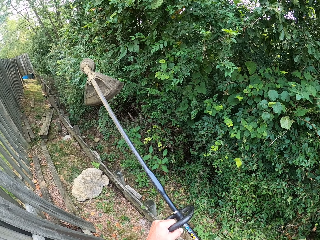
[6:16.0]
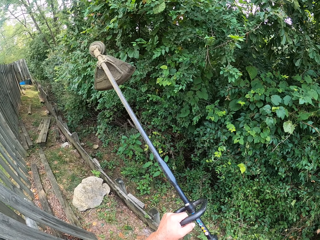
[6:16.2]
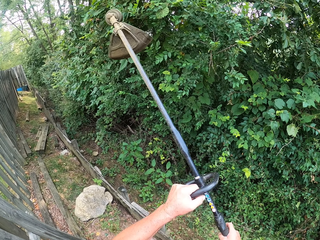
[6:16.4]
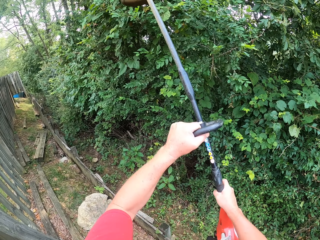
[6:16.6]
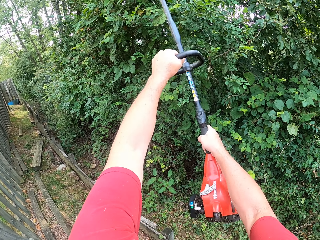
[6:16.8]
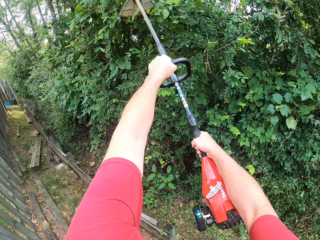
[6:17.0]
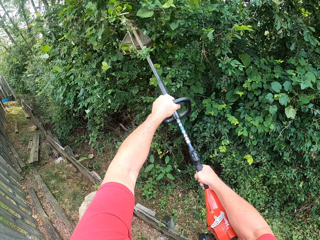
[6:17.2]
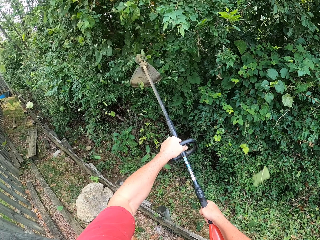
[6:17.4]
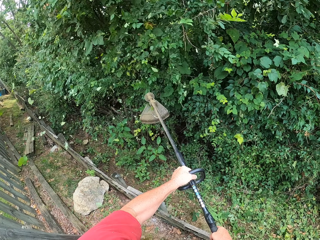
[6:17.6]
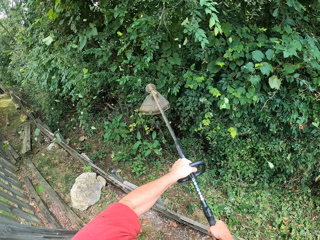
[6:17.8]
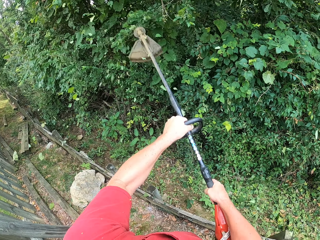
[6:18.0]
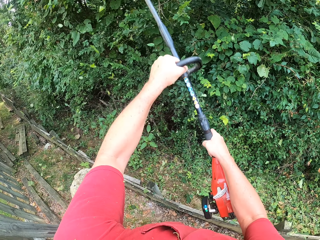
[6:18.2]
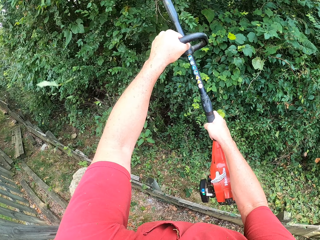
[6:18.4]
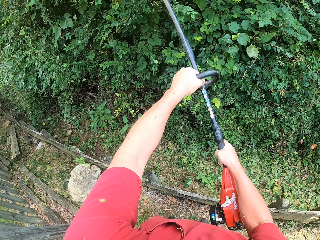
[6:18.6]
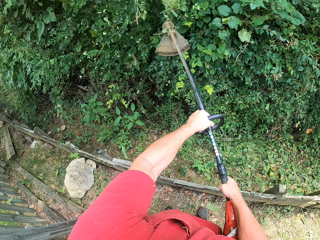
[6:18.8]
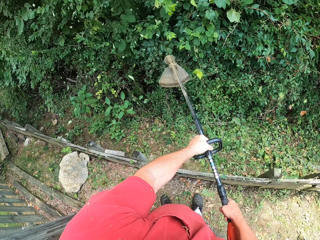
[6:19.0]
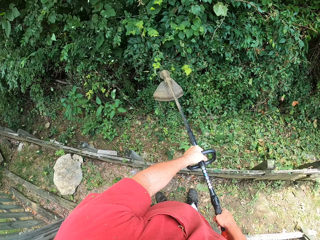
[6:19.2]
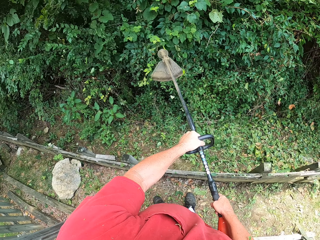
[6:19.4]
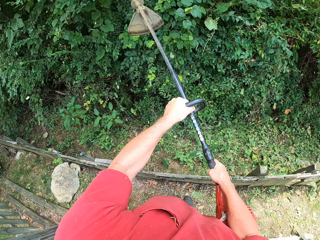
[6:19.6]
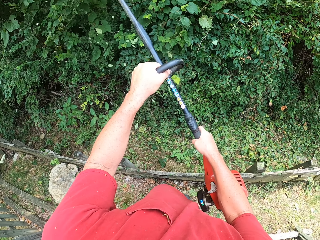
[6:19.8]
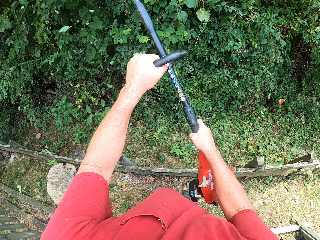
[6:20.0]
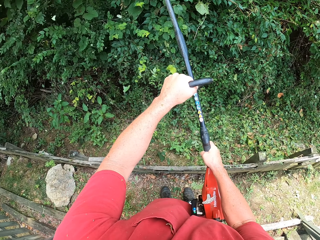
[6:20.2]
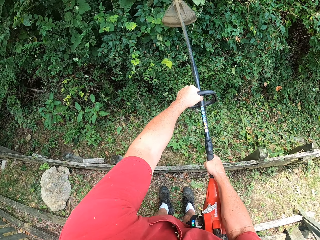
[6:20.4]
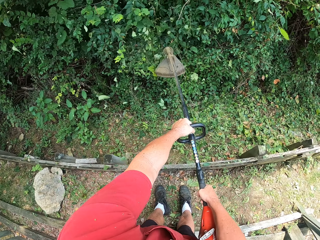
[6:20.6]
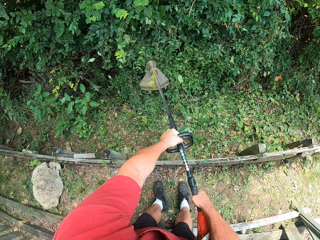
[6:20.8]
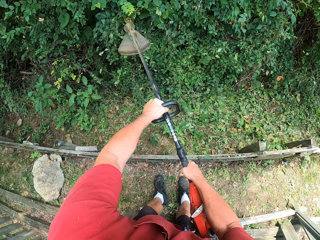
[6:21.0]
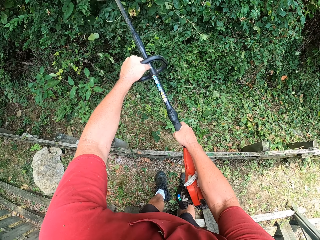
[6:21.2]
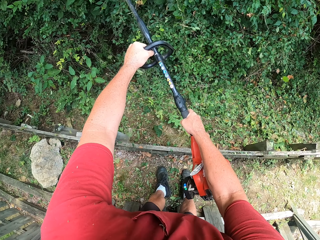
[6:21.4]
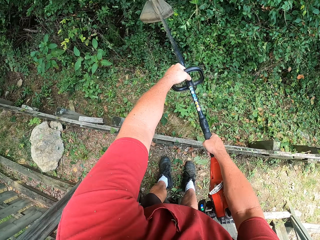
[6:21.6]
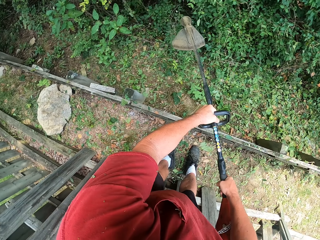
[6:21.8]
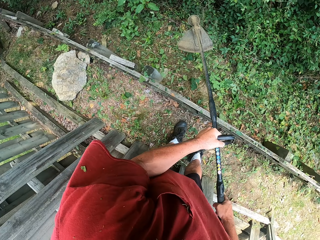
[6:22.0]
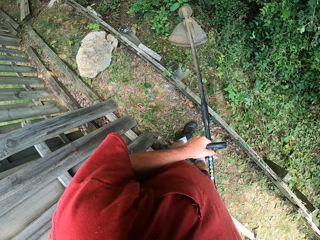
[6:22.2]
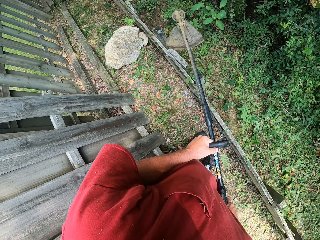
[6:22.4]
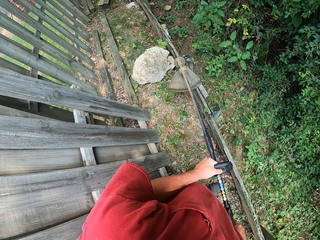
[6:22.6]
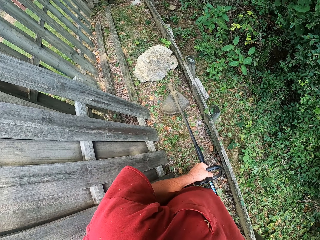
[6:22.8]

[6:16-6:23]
The camera wearer cuts flowers with a machine cutter.

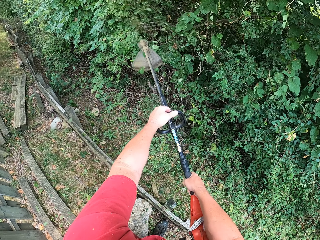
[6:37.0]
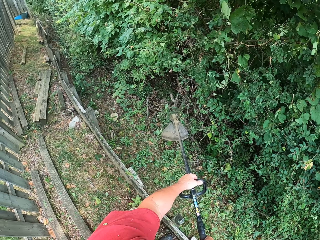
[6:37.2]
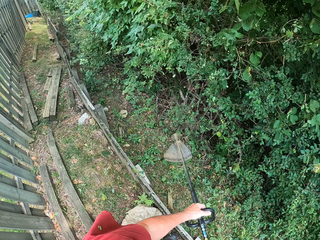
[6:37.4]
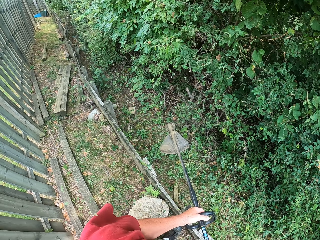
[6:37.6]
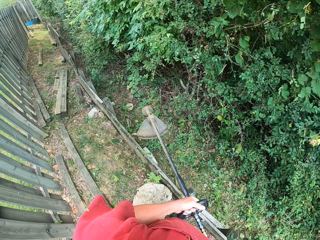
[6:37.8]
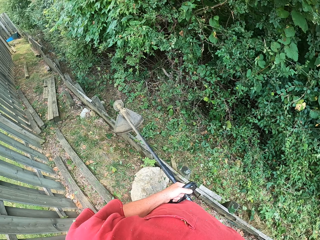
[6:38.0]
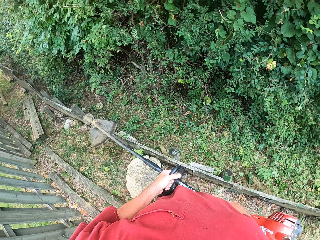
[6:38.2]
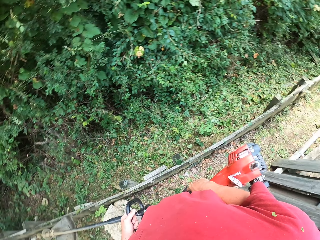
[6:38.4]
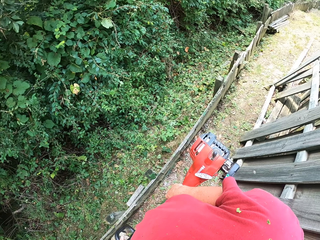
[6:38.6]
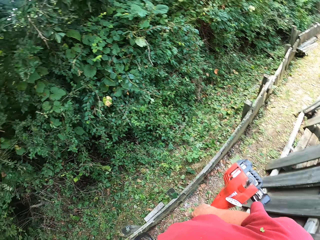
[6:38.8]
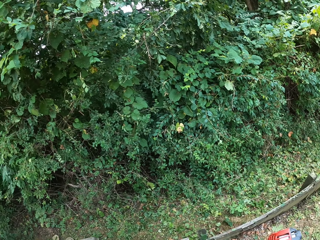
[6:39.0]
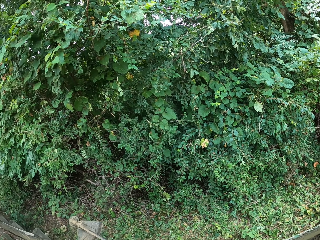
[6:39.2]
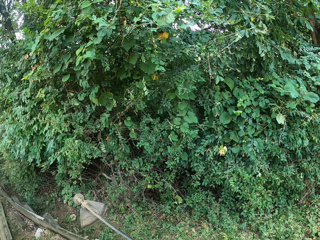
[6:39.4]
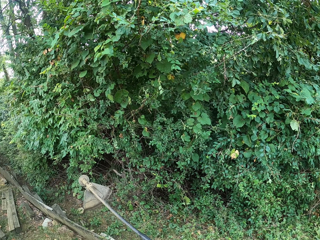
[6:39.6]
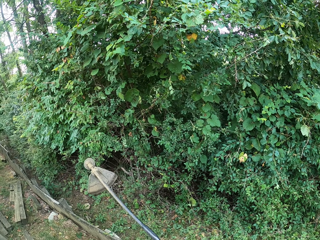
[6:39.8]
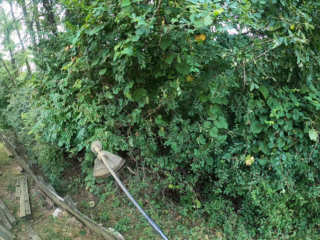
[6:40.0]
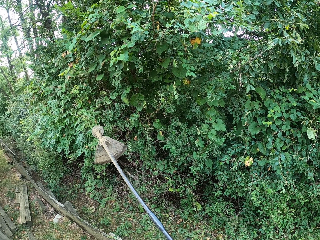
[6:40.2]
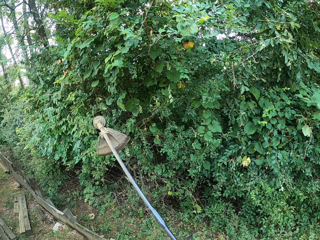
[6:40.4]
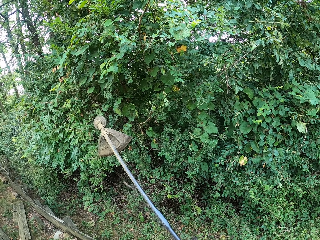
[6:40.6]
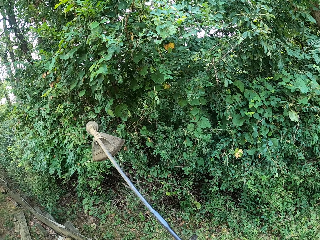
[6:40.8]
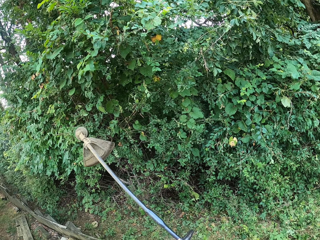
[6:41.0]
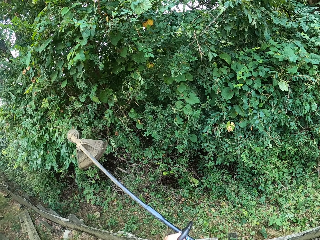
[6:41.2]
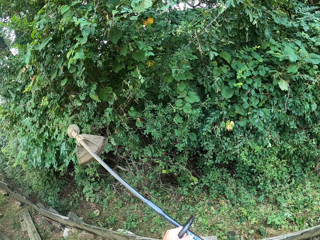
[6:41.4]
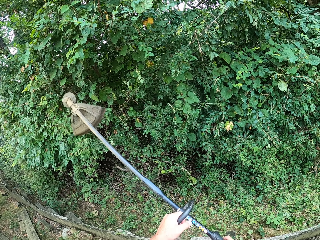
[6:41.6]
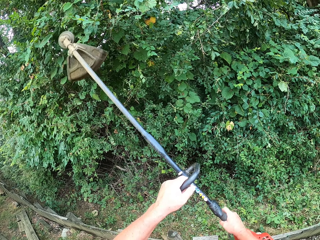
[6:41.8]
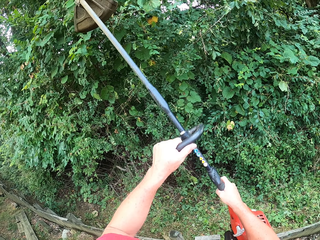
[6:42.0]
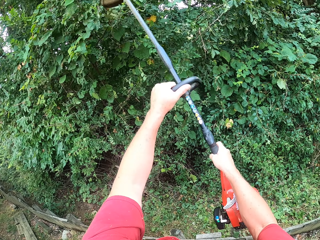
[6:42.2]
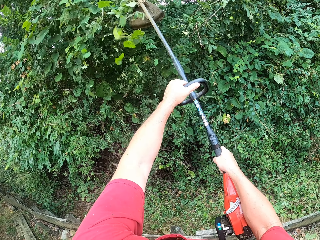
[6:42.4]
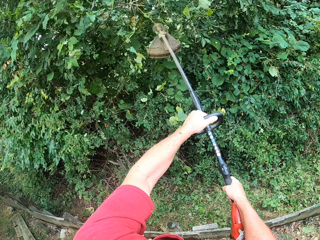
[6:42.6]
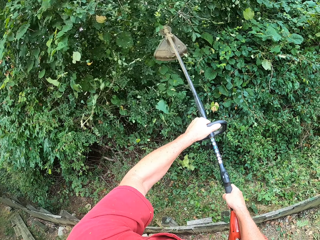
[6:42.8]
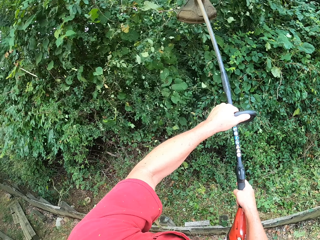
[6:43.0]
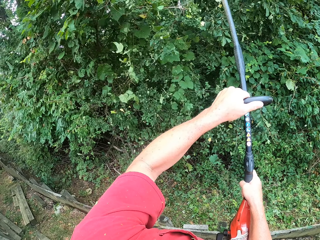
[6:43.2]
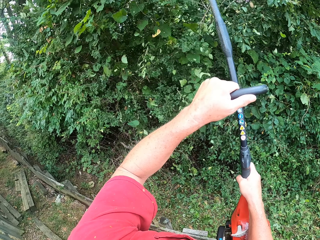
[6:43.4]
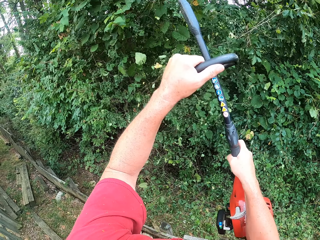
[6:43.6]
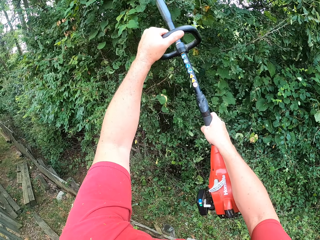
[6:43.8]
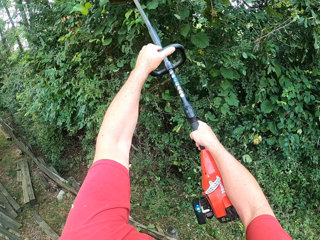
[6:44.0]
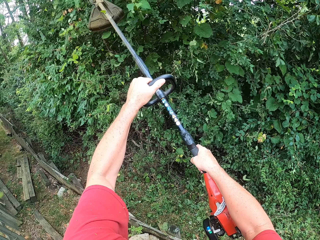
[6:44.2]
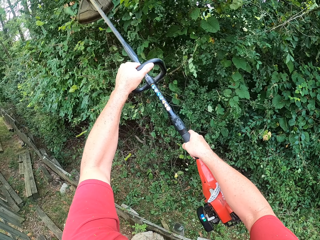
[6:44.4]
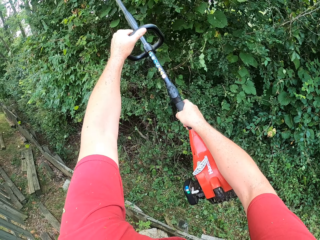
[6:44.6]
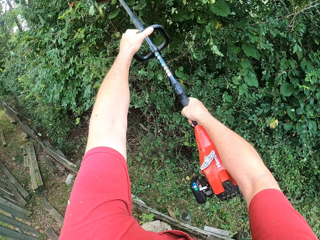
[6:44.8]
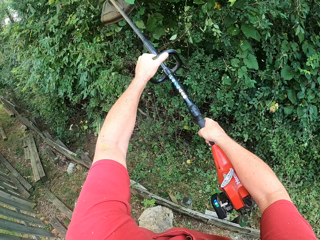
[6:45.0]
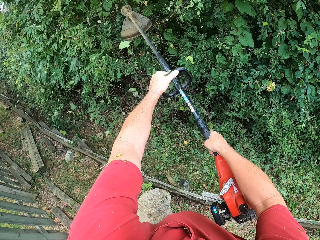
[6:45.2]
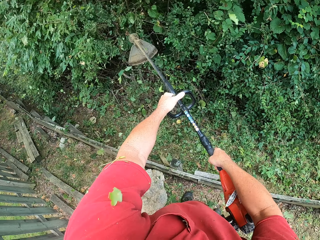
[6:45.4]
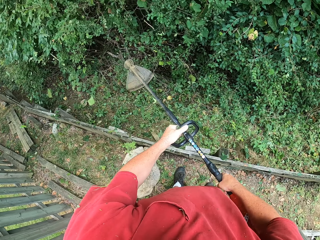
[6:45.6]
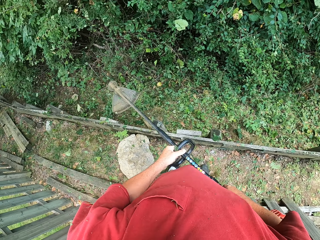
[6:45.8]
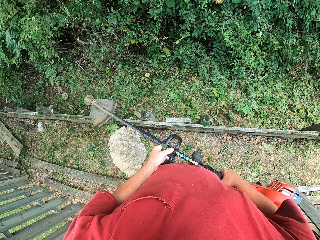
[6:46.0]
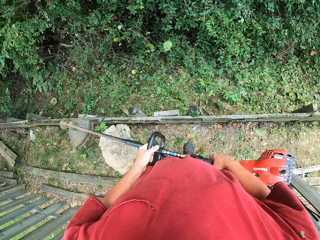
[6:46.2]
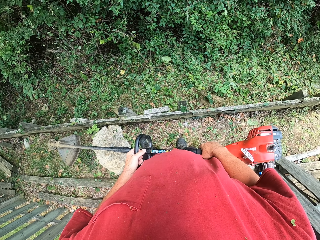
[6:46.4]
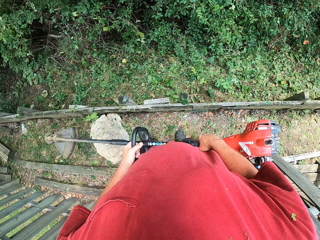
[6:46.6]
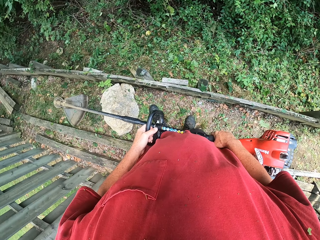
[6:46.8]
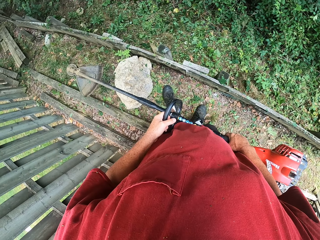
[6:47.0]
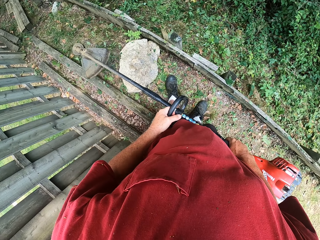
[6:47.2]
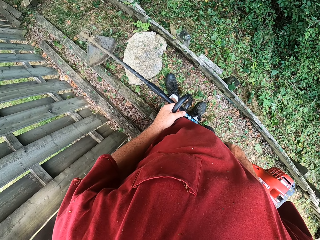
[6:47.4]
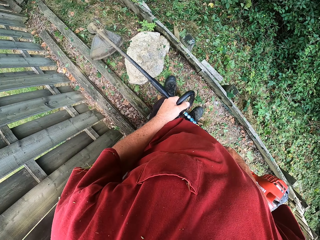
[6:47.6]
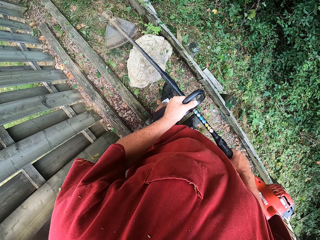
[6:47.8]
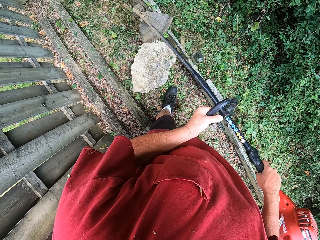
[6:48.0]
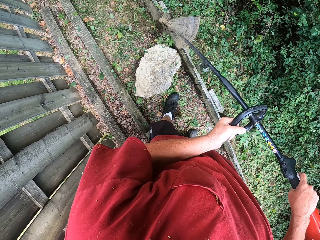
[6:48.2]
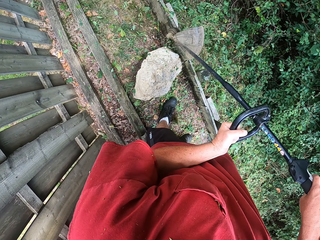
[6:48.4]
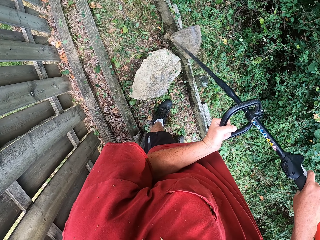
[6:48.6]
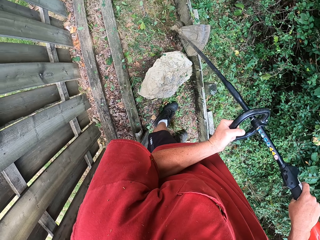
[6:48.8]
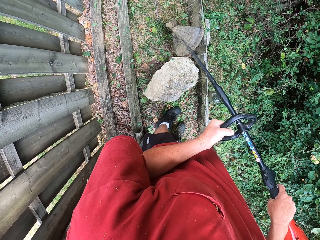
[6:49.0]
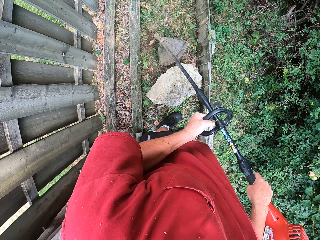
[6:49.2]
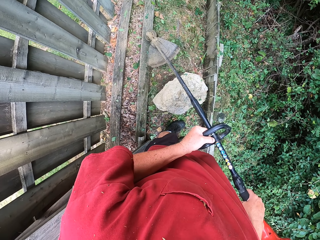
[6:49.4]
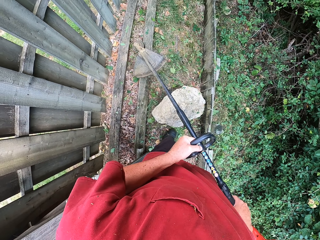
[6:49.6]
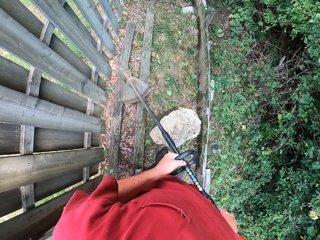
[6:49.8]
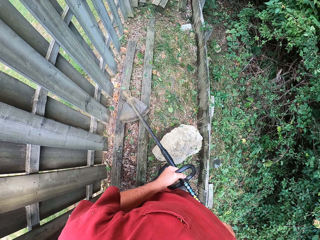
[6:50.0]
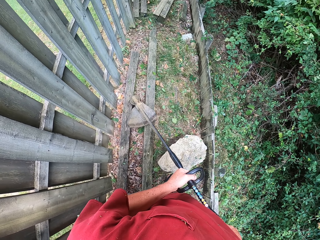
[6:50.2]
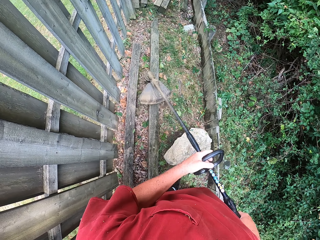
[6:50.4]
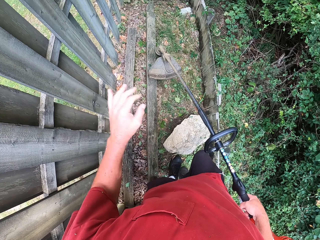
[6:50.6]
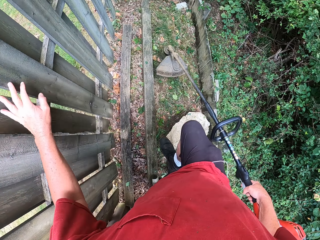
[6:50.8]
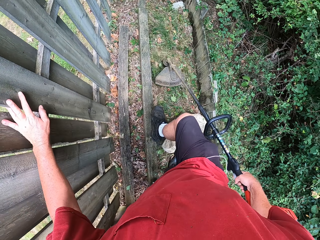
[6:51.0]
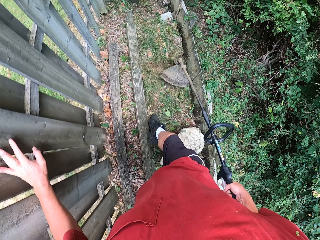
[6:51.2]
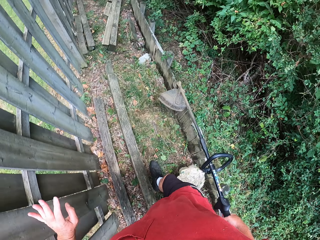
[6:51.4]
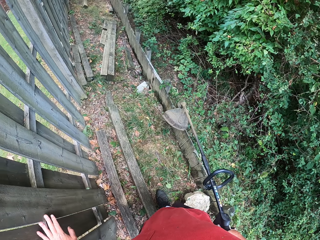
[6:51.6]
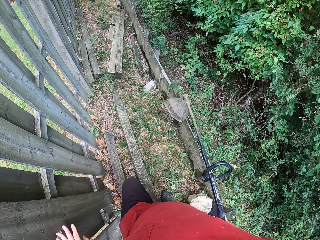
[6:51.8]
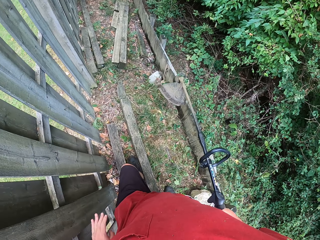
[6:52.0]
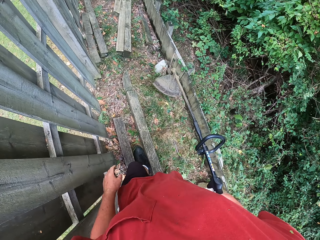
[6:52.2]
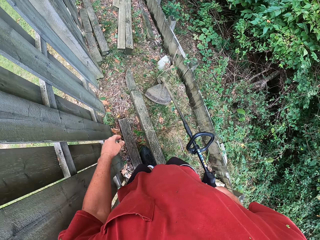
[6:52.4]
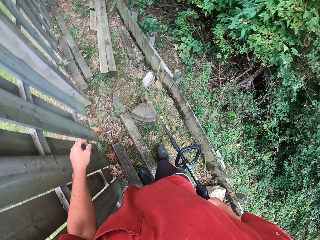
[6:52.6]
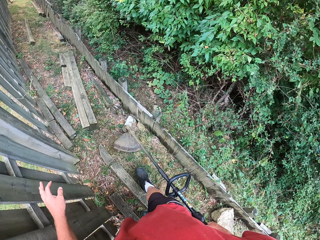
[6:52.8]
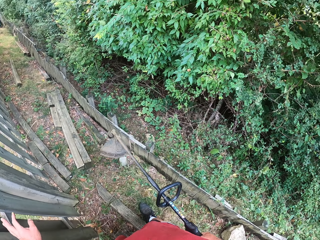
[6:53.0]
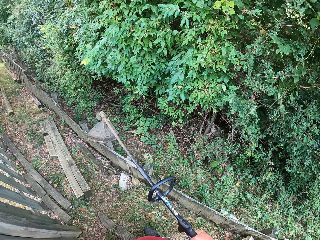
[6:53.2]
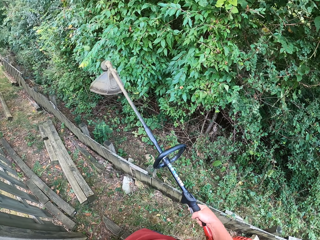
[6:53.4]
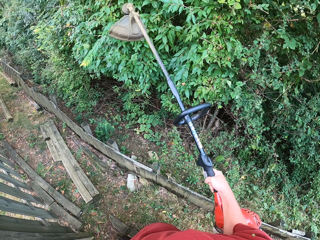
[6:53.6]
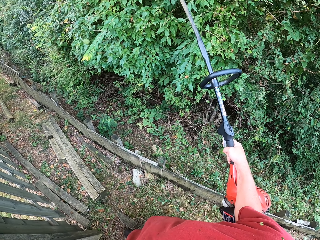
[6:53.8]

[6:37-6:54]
The camera wearer looks around. They cut flowers. They look around. They cut some ground shrubs with a brush cutter. They walk around.
